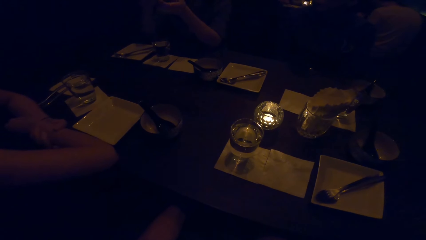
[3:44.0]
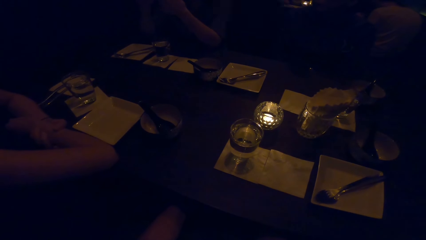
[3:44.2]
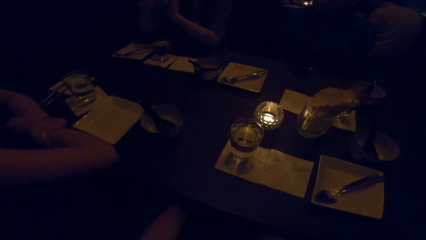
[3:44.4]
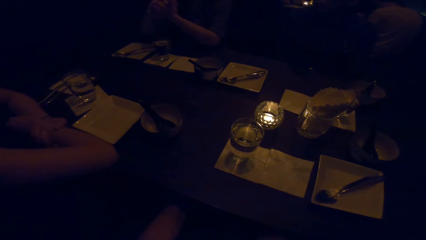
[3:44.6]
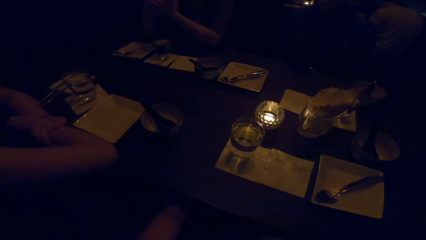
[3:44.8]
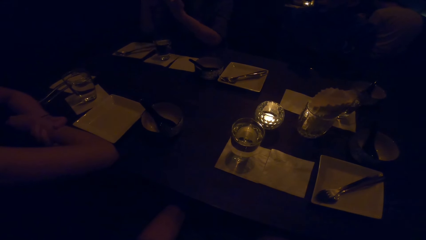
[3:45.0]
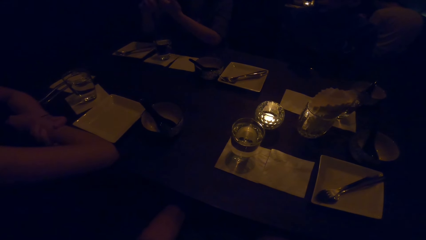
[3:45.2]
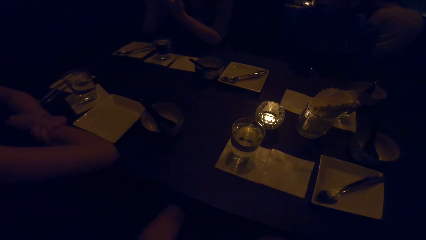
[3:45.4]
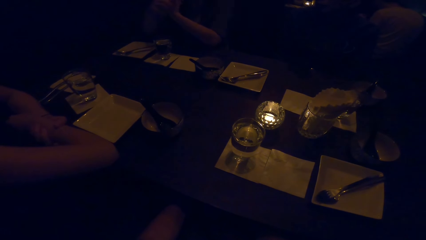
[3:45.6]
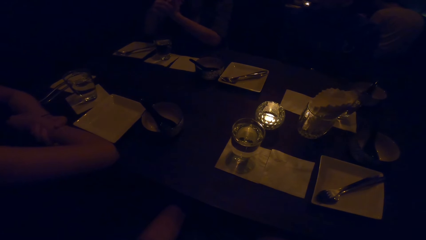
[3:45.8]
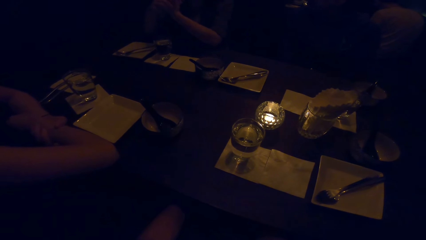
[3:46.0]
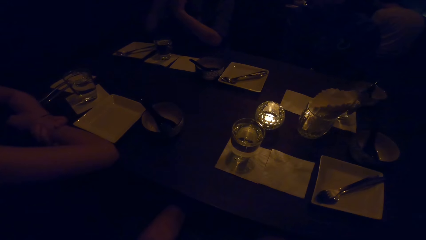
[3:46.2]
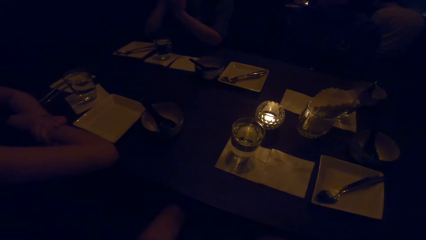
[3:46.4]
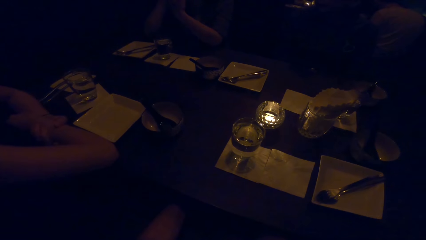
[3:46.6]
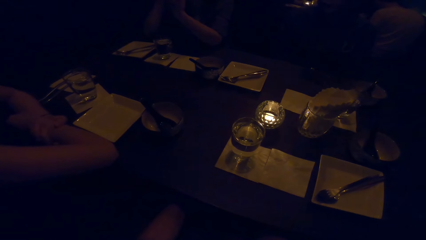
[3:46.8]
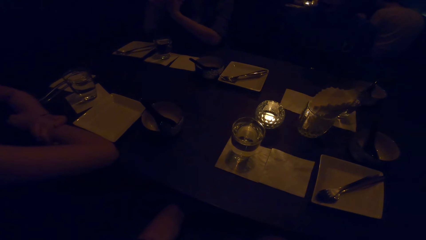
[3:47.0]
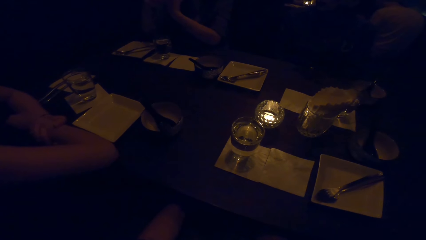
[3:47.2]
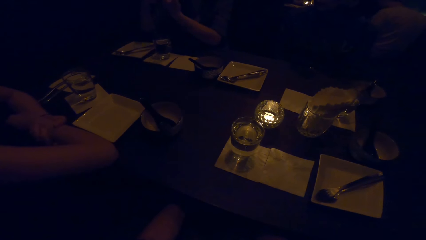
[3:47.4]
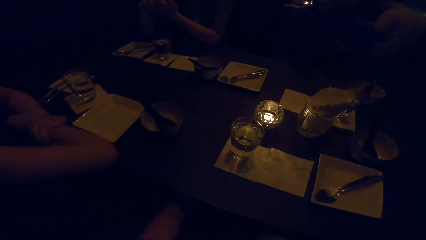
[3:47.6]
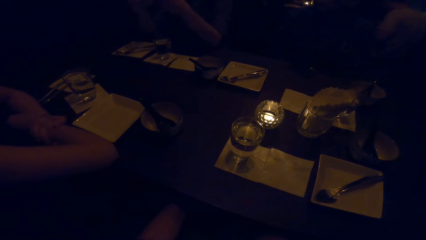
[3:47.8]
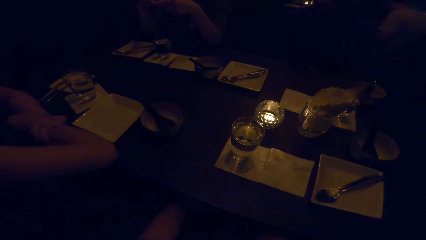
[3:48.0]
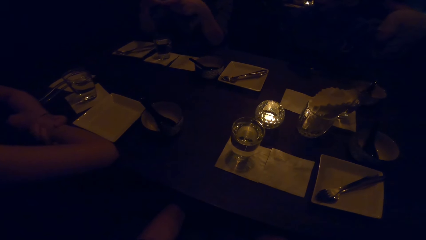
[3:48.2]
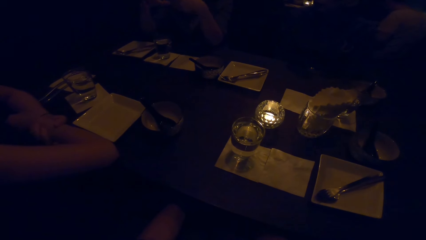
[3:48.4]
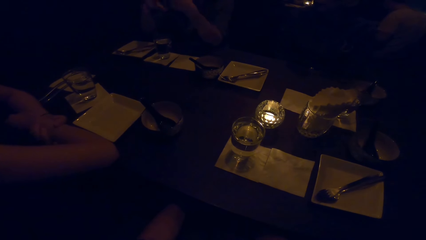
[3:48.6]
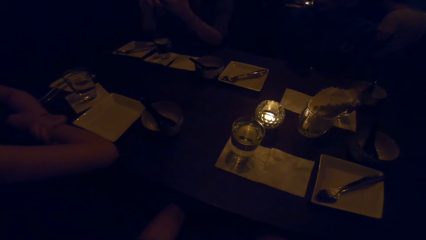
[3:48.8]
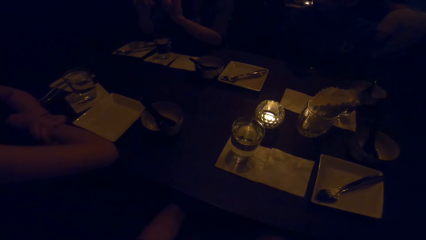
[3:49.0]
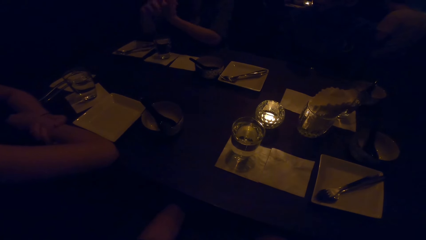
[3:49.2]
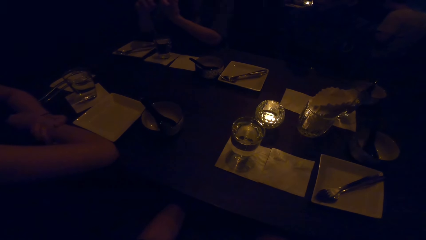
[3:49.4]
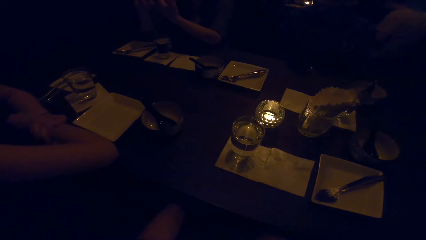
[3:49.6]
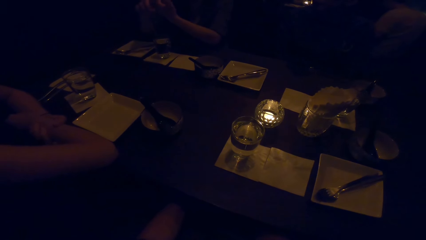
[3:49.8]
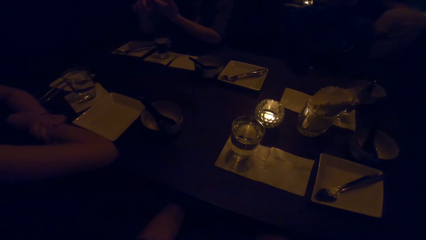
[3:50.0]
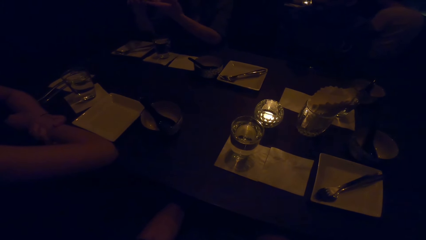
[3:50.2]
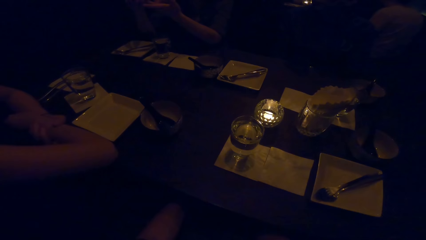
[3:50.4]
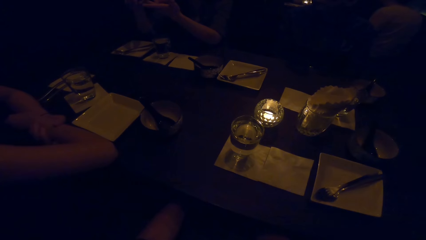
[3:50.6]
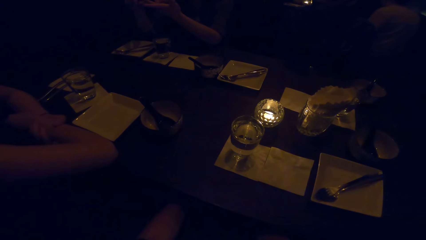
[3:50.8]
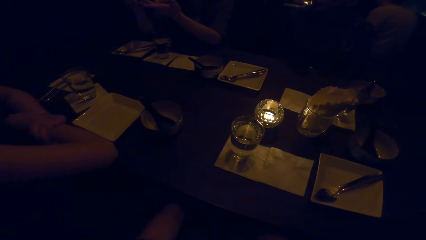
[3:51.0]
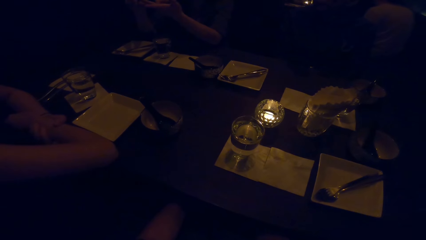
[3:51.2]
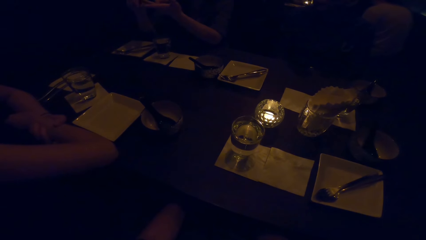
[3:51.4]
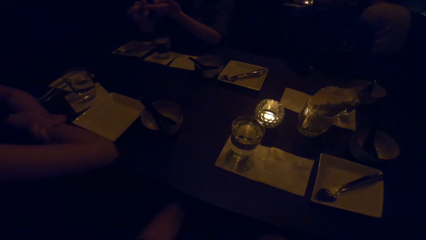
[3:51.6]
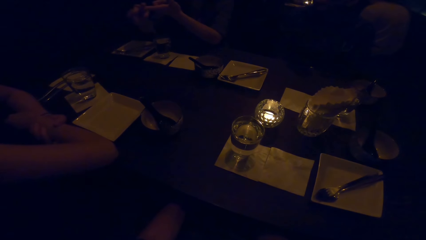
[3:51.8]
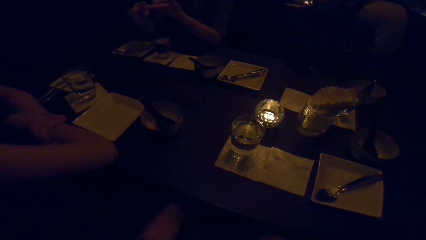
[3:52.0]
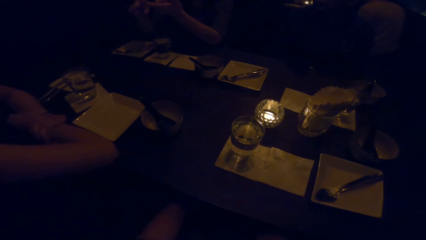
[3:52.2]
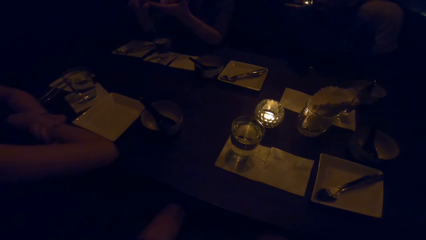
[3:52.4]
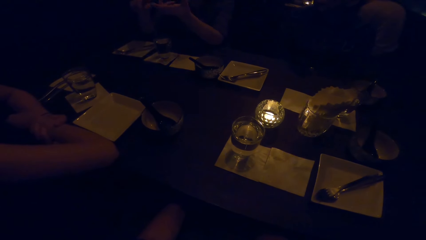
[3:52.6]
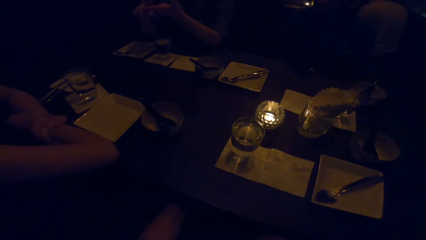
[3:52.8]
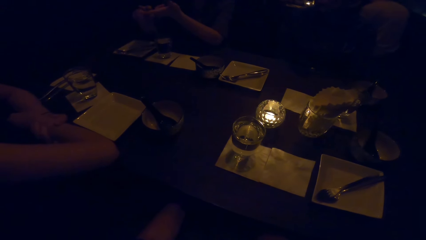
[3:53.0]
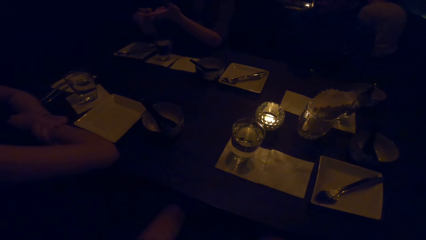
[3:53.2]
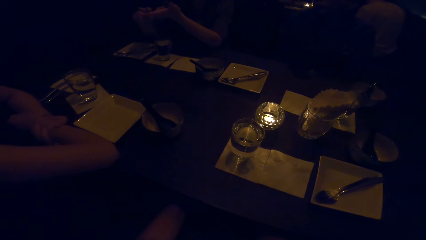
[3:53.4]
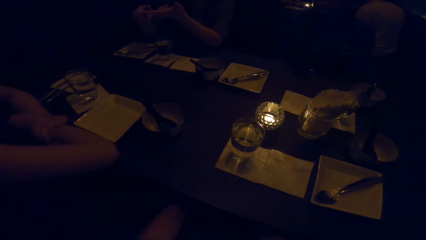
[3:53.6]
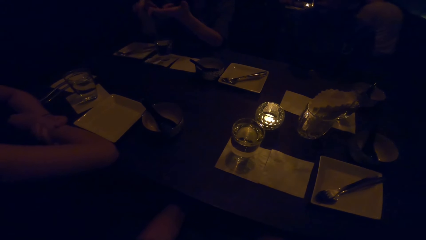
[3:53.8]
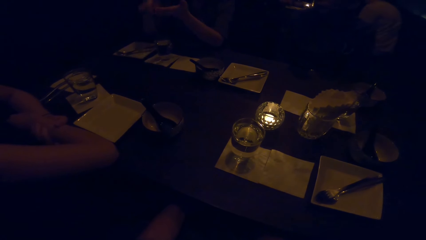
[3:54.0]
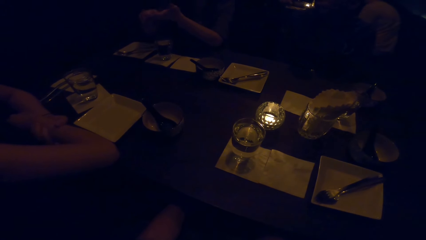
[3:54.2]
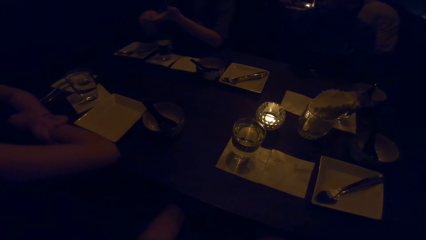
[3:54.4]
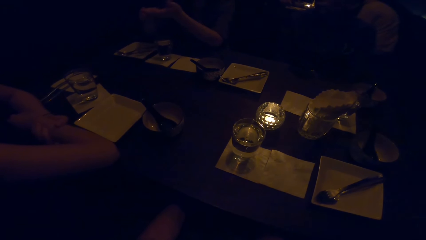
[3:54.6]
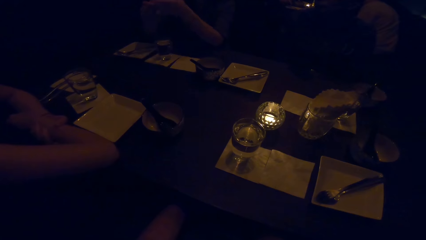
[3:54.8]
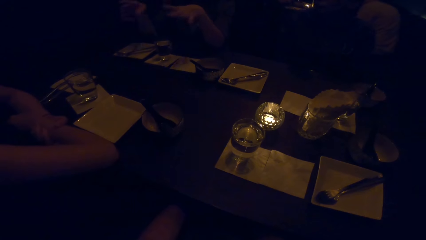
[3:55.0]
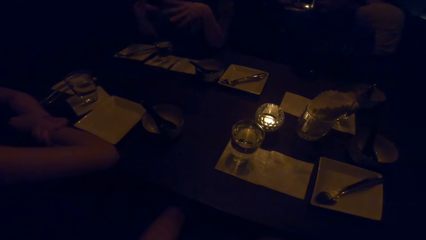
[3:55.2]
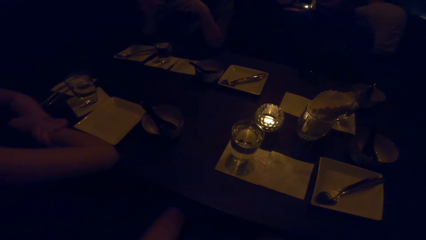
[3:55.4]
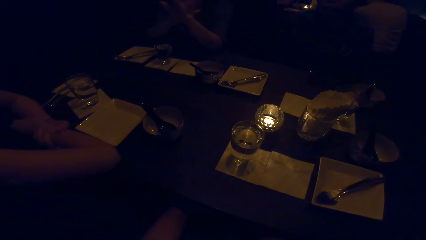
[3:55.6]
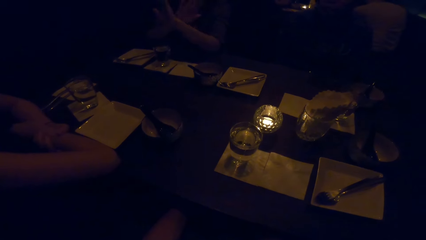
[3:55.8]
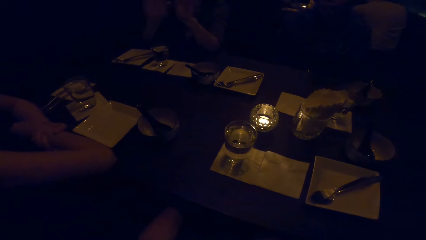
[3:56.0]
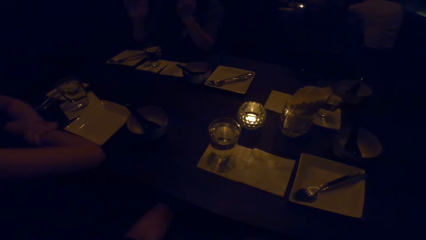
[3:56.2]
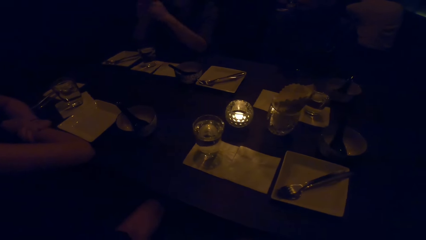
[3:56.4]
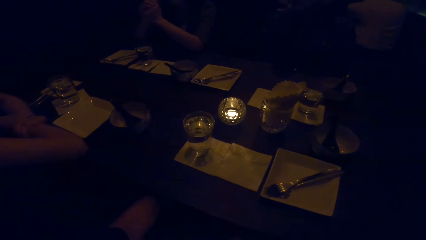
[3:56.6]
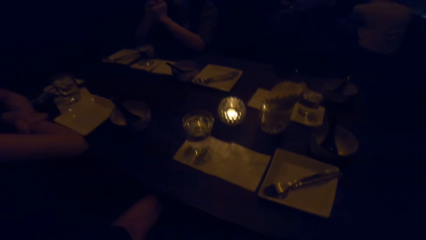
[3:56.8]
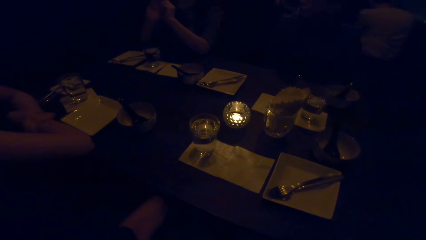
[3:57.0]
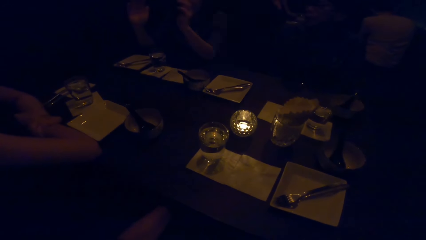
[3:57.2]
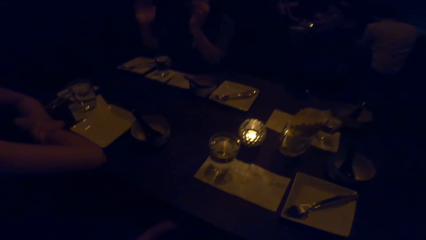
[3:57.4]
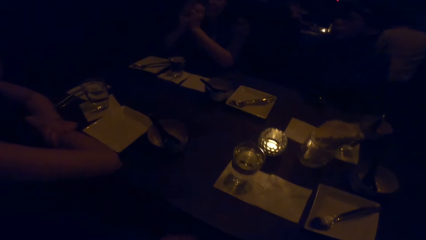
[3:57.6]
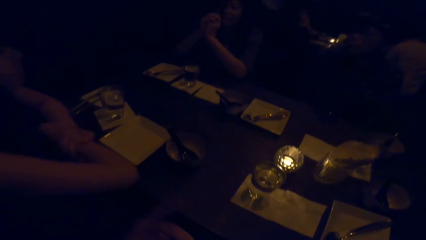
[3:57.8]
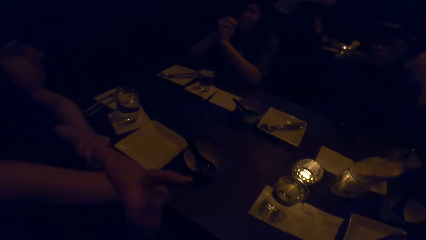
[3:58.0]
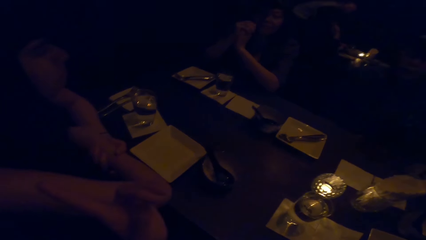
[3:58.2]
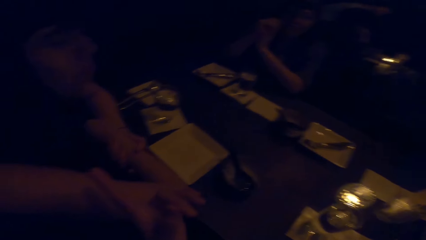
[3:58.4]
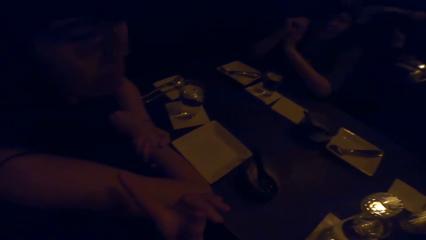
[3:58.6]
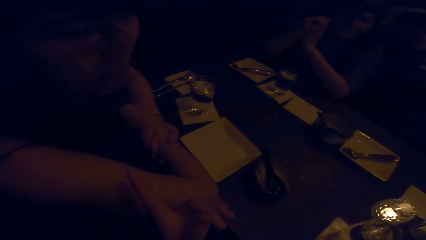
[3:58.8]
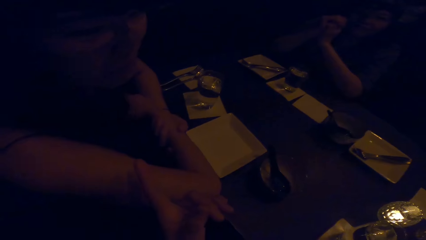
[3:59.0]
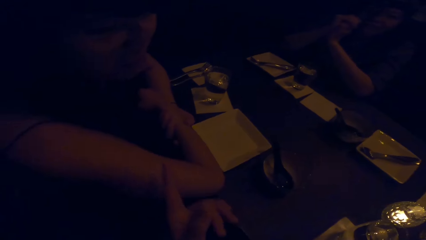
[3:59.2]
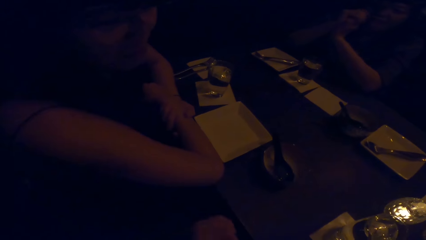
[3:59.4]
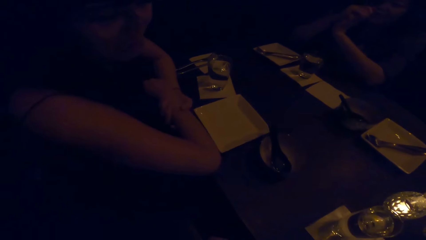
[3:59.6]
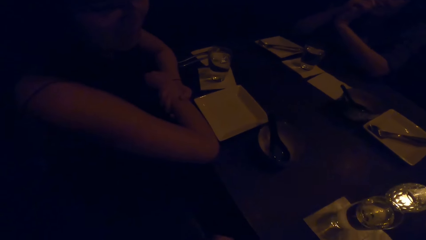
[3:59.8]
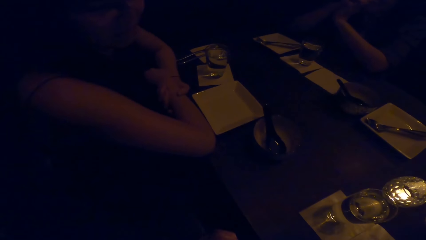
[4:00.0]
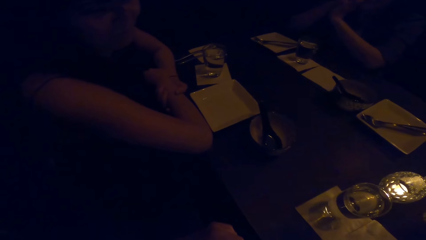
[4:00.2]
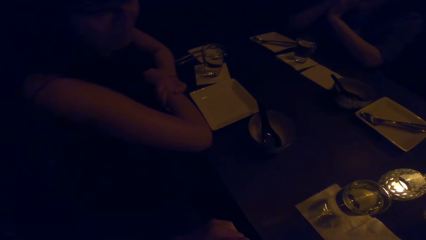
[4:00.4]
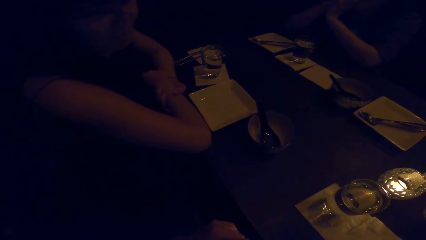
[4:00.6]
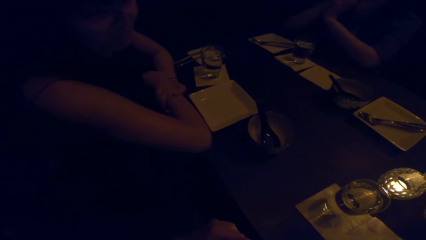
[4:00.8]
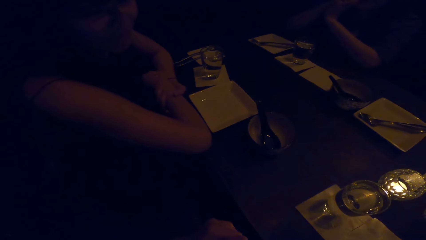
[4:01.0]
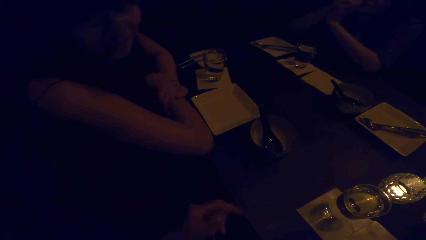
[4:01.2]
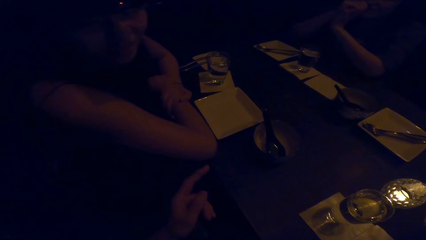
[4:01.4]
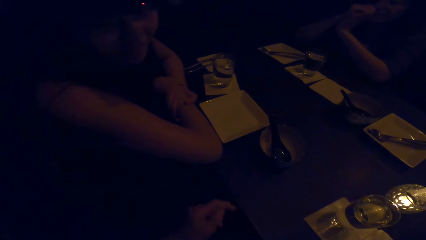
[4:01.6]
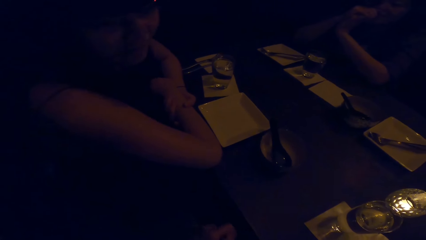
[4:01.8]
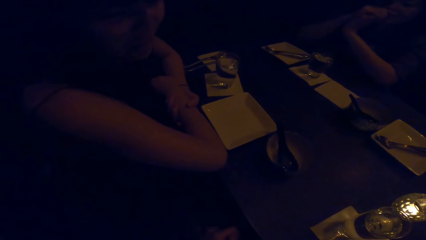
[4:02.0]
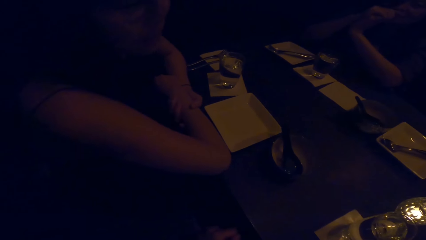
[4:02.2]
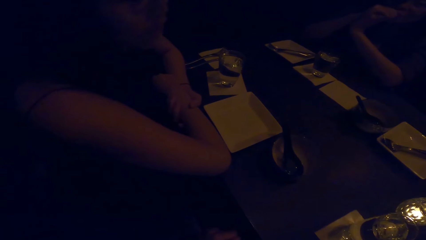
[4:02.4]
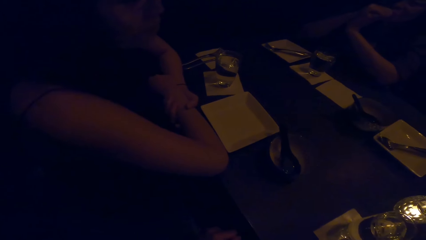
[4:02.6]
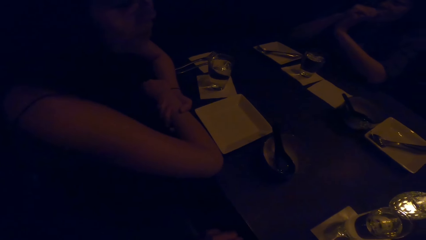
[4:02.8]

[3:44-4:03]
A woman gestures her hand. The camera wearer points at the woman. She gestures her hand.
